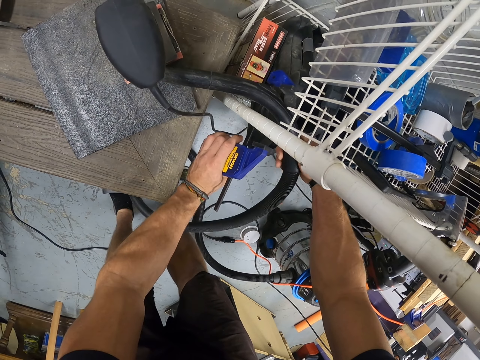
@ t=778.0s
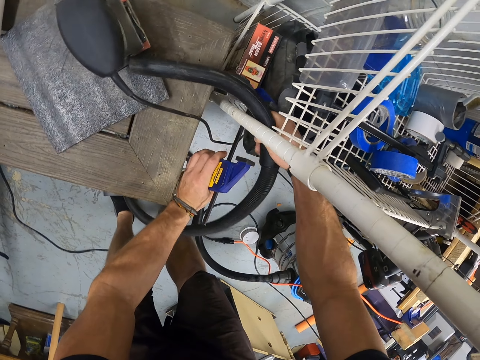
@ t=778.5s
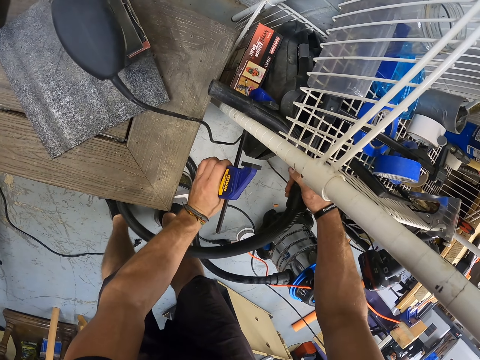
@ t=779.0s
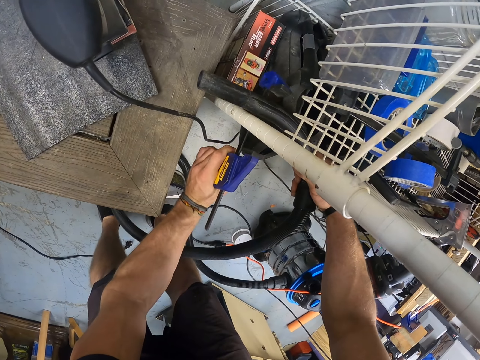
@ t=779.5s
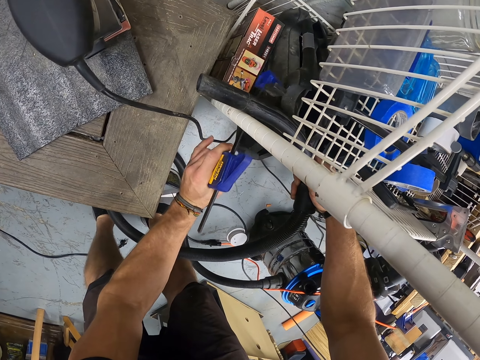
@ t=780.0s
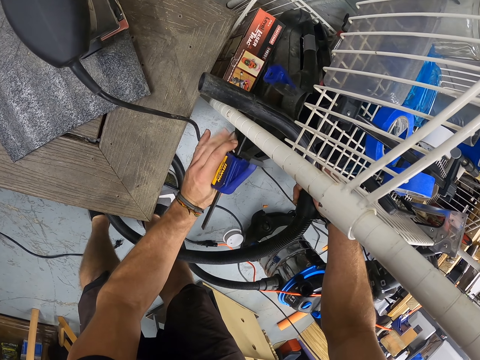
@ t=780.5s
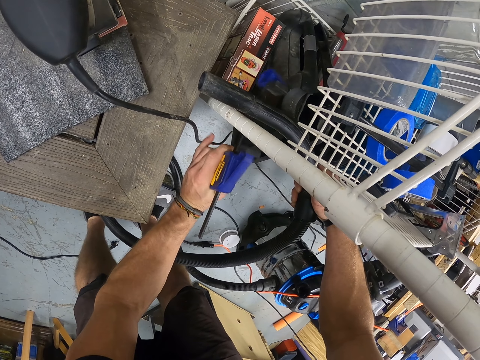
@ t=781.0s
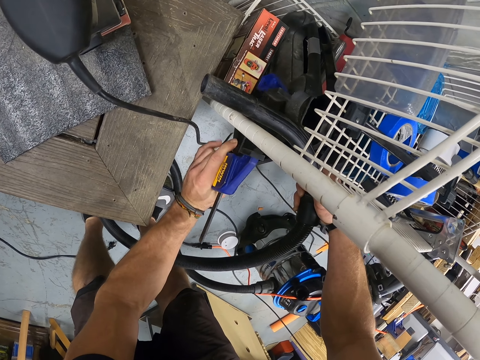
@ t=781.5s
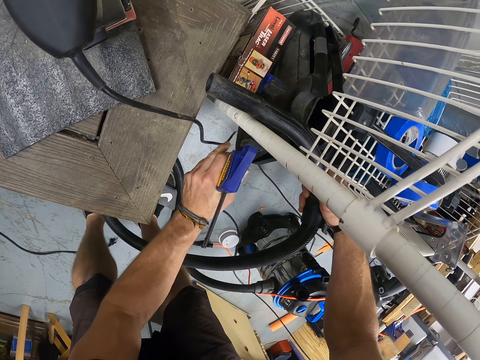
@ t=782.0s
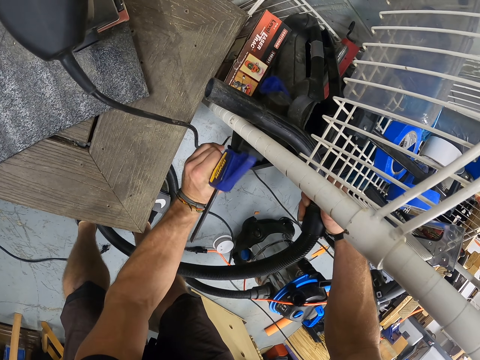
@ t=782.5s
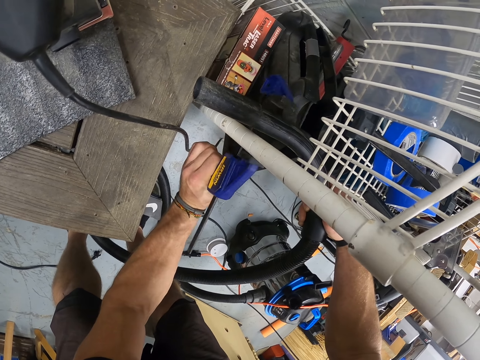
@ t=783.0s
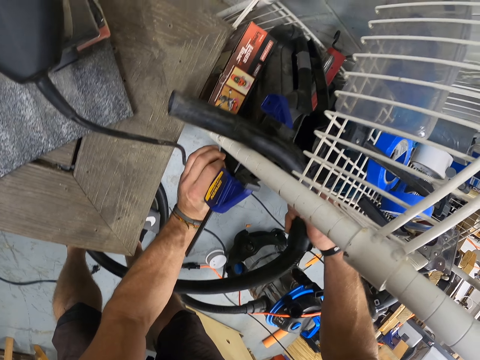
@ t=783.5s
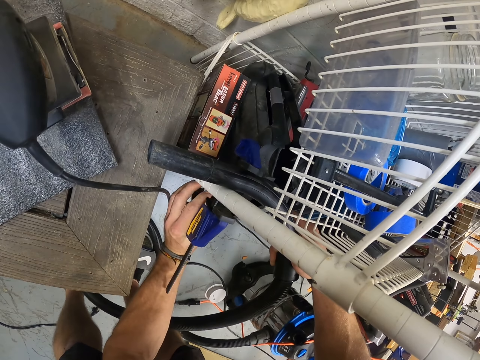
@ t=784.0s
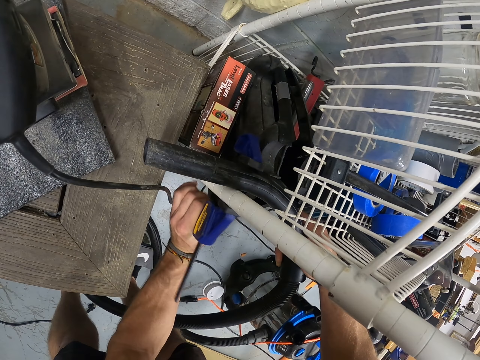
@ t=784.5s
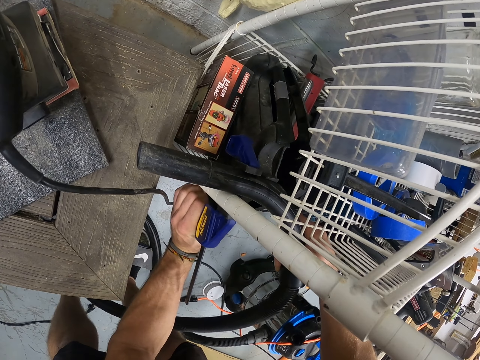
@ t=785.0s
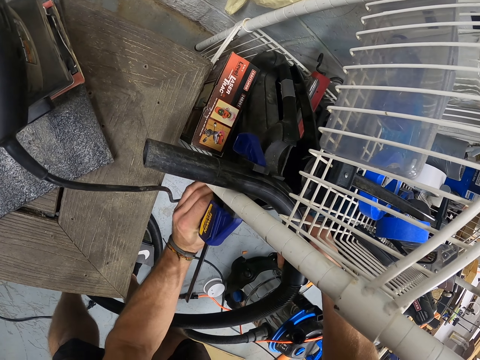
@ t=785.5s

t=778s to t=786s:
The camera wearer moves the sander on the table with the vacuum cleaner or hose pipe with his right hand. He attaches the vacuum cleaner to a shelf with the clamp or tool with his left hand. He tightens the tool to the hose pipe.

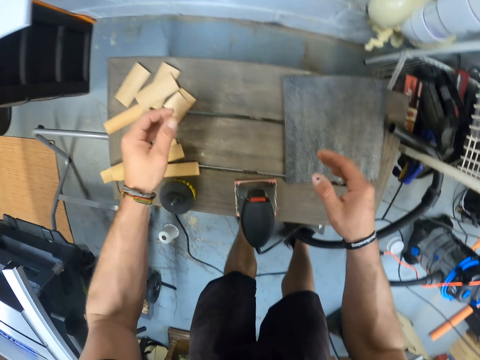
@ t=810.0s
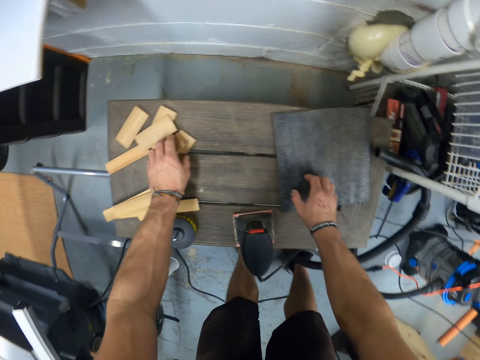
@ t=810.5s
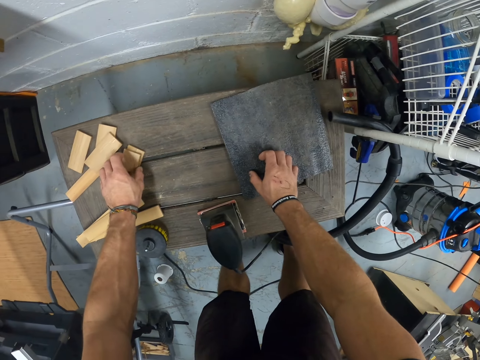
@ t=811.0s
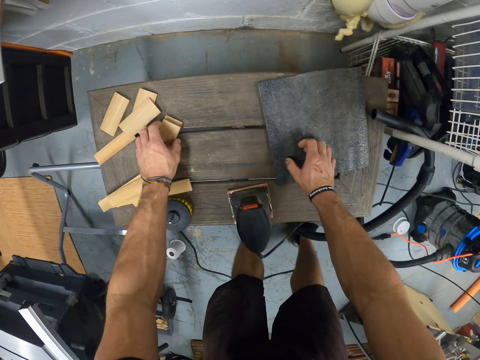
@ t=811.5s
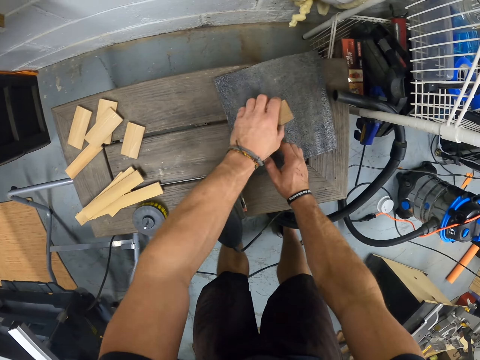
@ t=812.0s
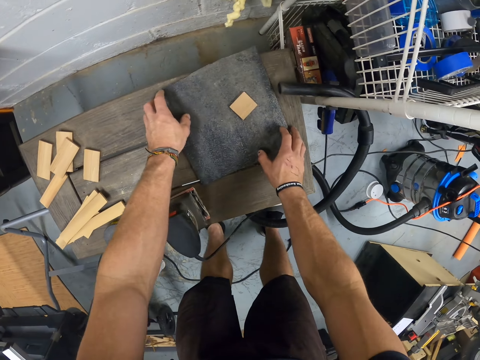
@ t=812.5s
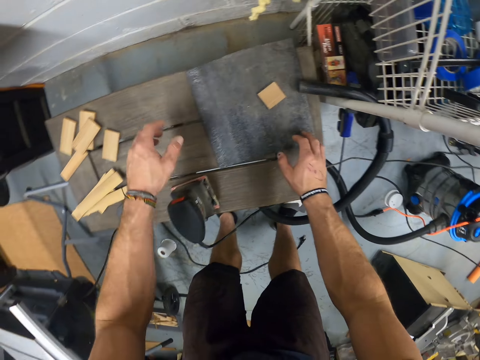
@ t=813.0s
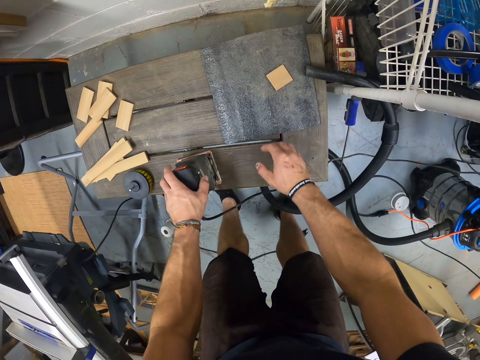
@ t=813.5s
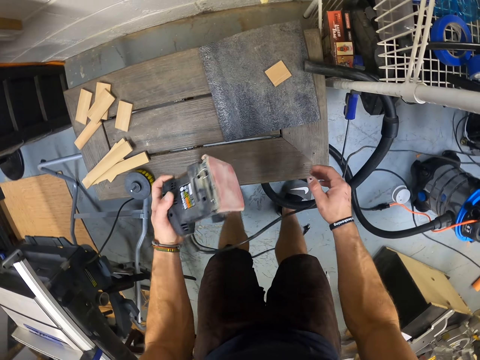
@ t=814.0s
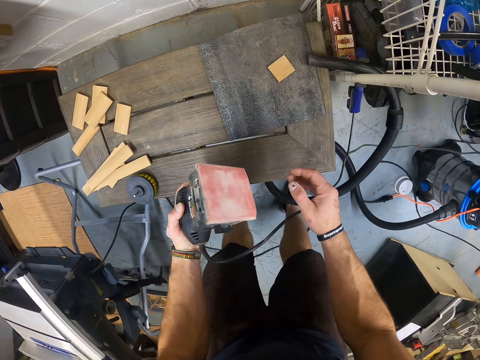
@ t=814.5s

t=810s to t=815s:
The camera wearer touches the camera. He picks a piece of wood from the table with his left hand. He drops the piece of wood on the wooden platform table, on the sand paper, with his left hand. He adjusts the wooden platform with both hands. He picks the sander from the table with his left hand.

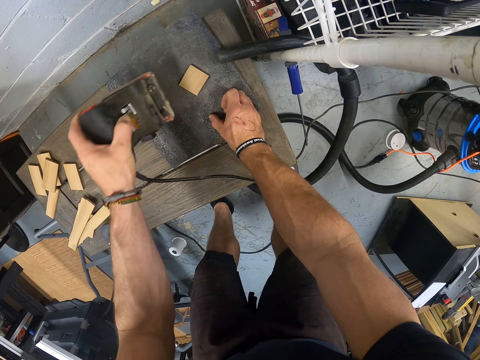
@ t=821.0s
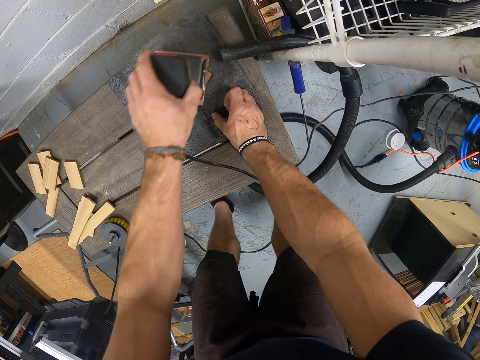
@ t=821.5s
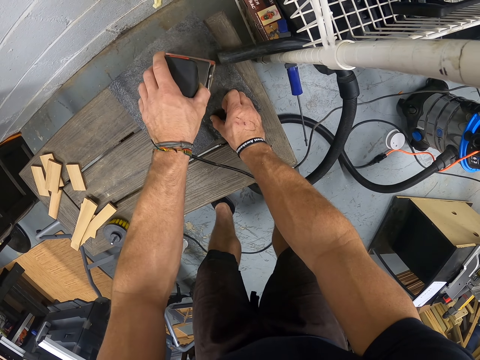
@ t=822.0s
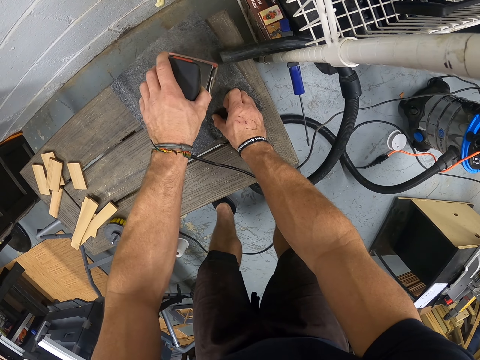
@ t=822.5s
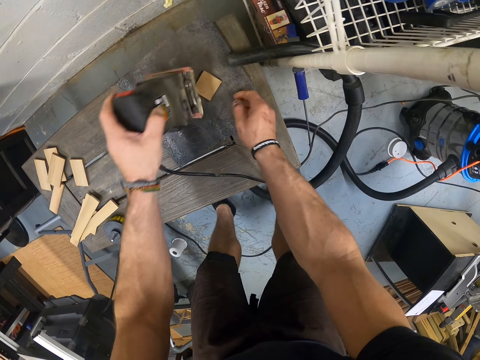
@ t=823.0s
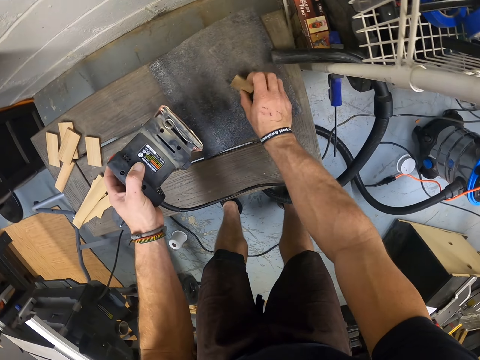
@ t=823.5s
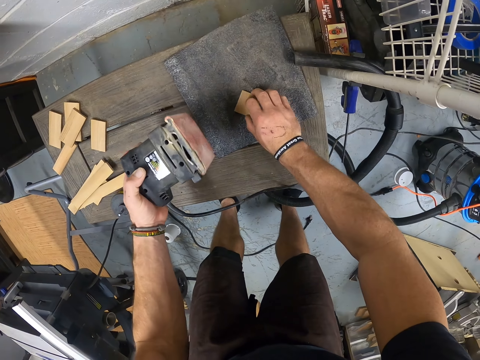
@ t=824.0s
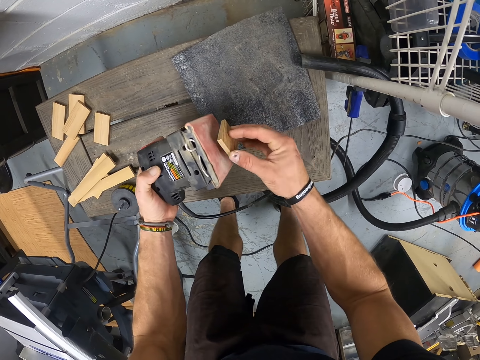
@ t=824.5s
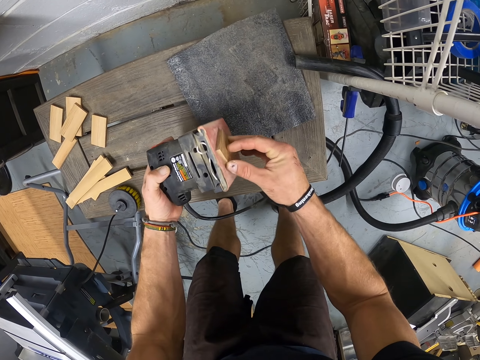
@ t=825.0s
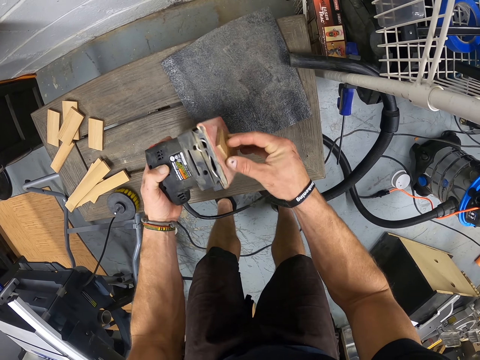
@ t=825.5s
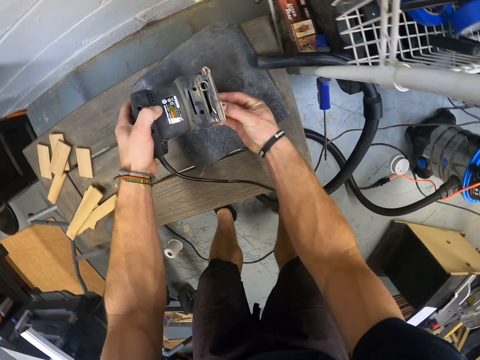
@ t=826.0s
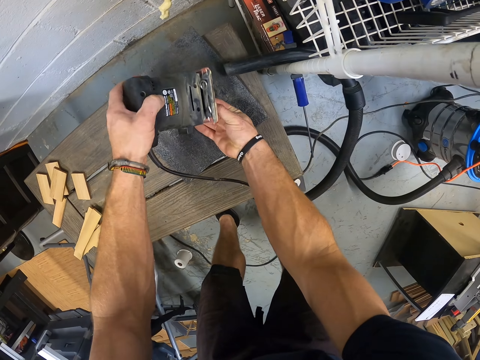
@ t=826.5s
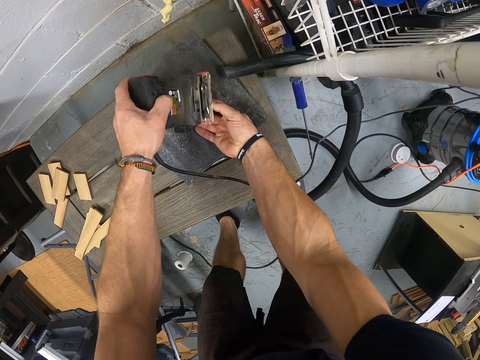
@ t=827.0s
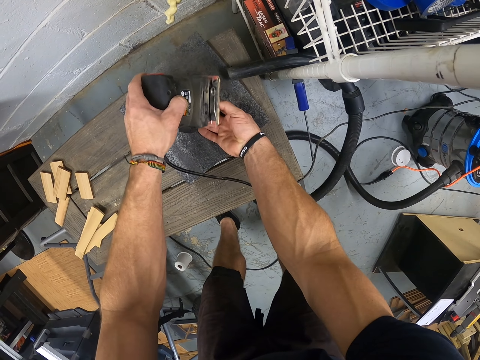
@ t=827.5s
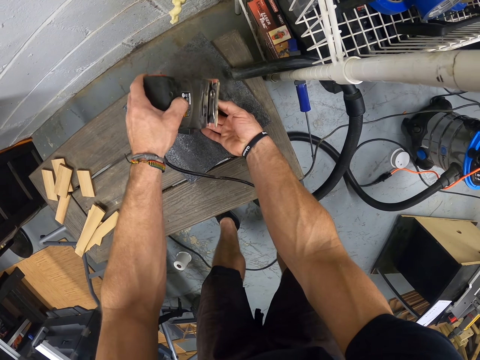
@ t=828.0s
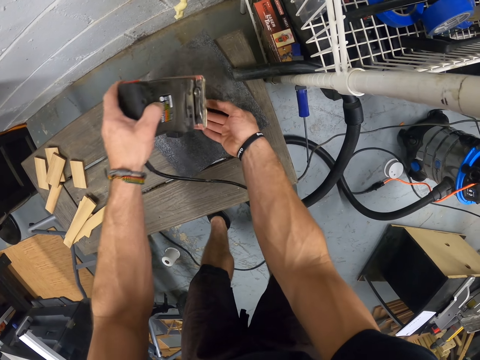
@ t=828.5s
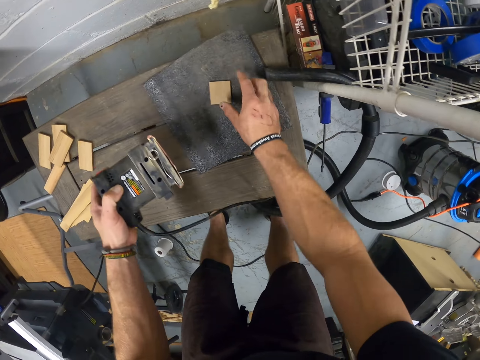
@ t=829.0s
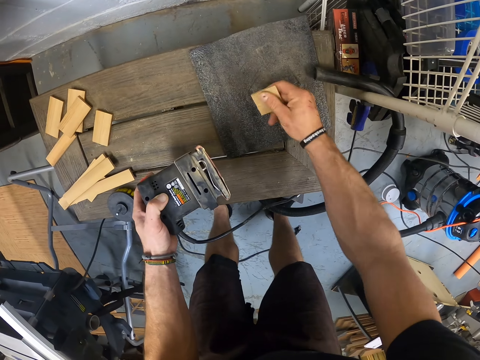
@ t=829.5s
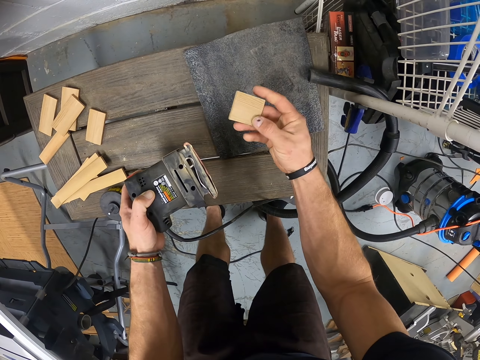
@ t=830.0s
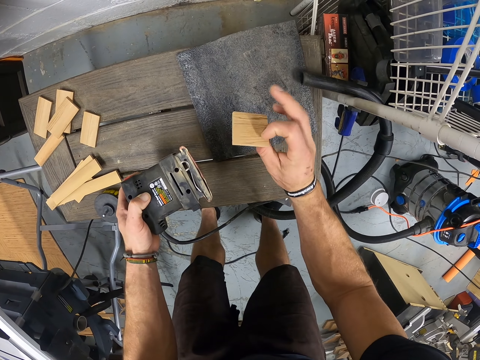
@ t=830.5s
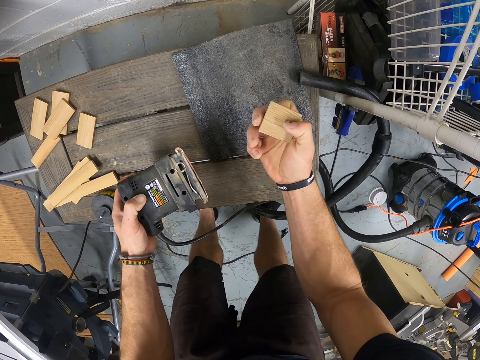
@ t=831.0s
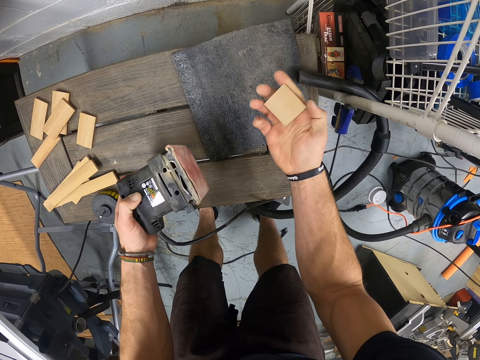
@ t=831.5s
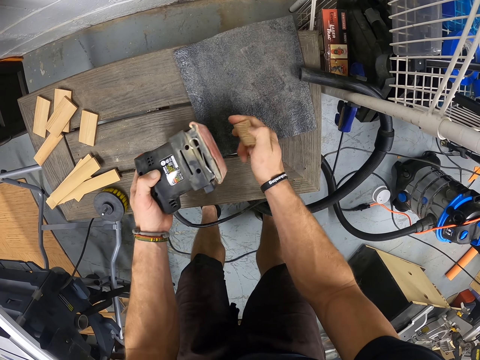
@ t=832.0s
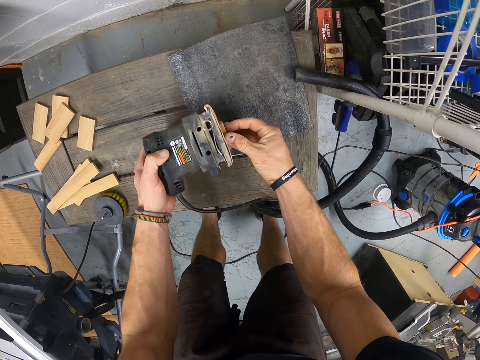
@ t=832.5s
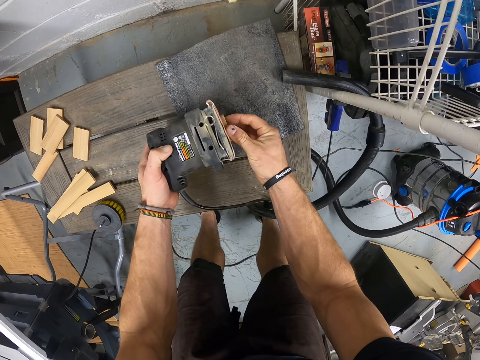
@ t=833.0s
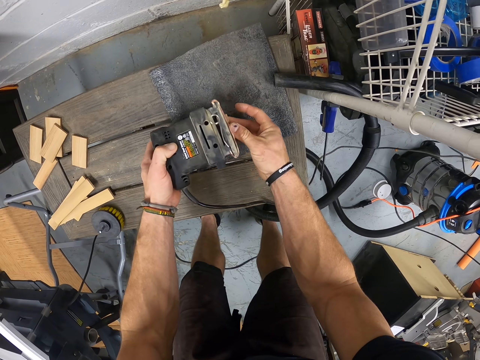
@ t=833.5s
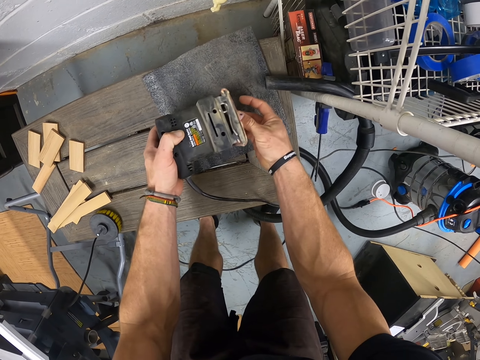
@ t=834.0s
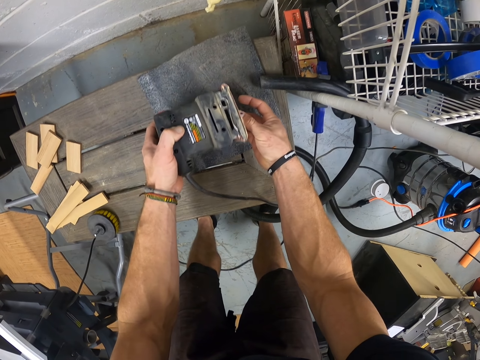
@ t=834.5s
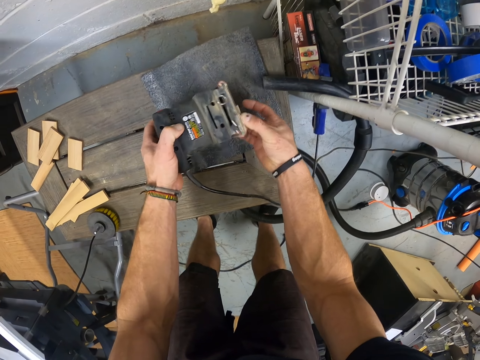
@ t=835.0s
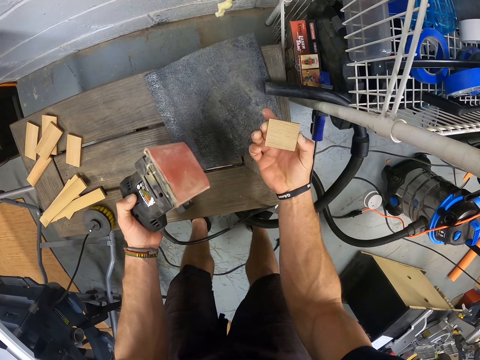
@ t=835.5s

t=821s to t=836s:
The camera wearer picks the sander from the wood with his left hand. He picks the wood from the wooden platform on the table with his right hand. He trims the wood in his right hand with the sander in his left hand. He attaches the piece of wood to the wood sanding machine. He drops the piece of wood on the black plate with his right hand. He picks the piece of wood from the black plate with his right hand. He smoothens the piece of wood with the sander machine in his left hand.
